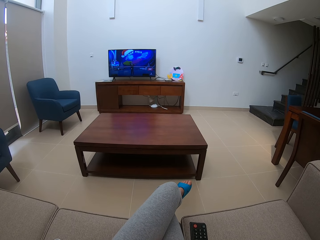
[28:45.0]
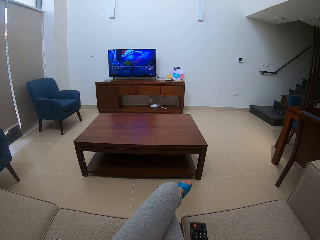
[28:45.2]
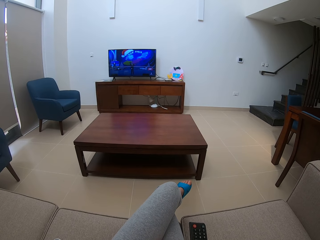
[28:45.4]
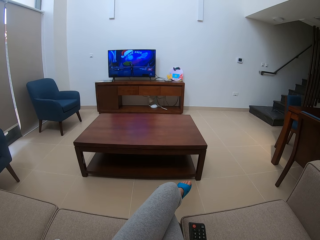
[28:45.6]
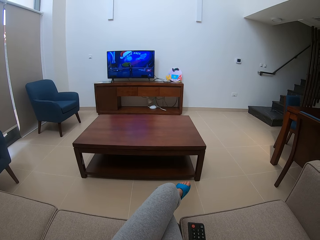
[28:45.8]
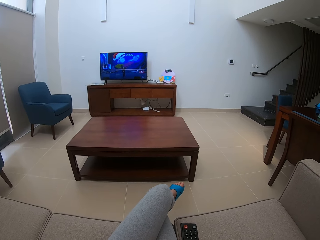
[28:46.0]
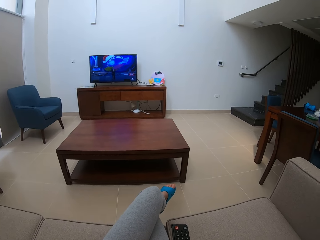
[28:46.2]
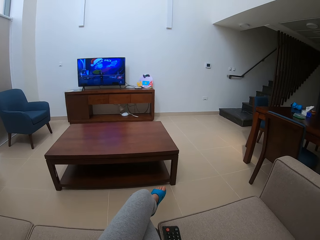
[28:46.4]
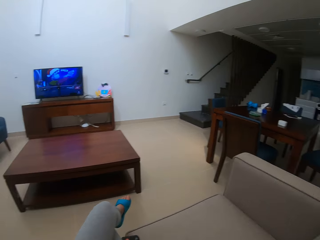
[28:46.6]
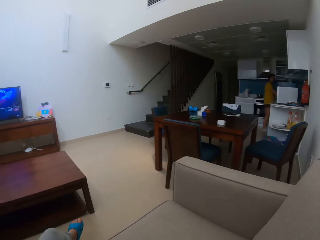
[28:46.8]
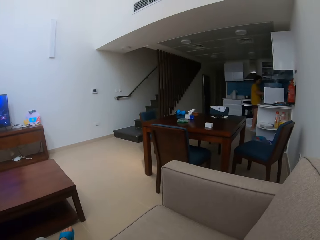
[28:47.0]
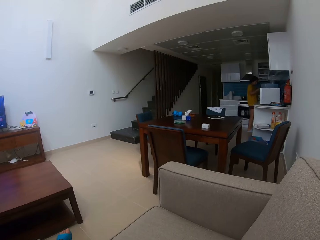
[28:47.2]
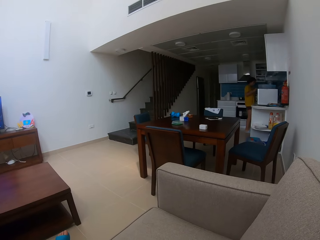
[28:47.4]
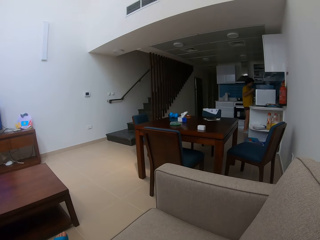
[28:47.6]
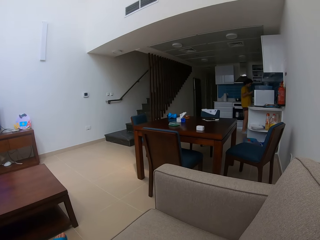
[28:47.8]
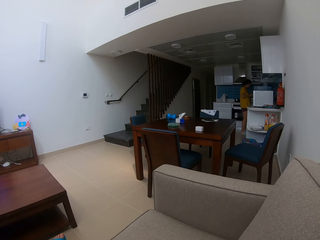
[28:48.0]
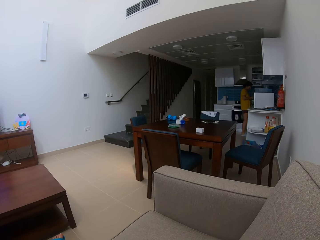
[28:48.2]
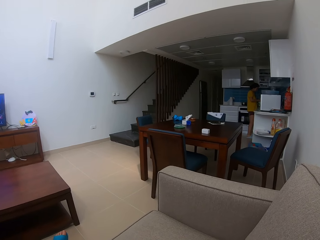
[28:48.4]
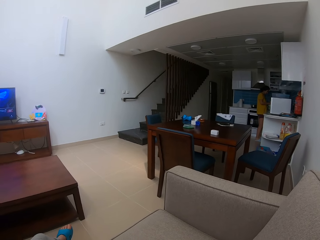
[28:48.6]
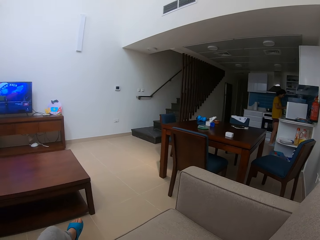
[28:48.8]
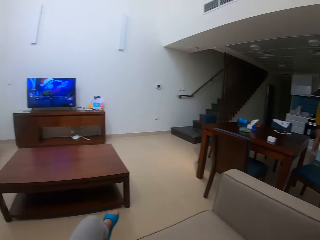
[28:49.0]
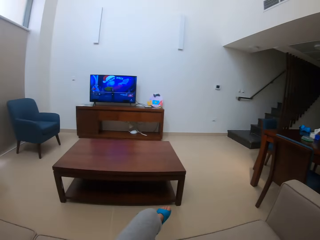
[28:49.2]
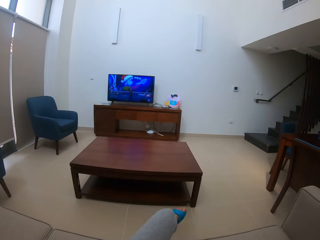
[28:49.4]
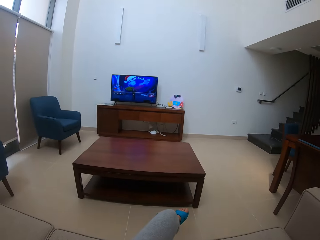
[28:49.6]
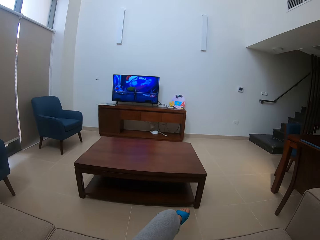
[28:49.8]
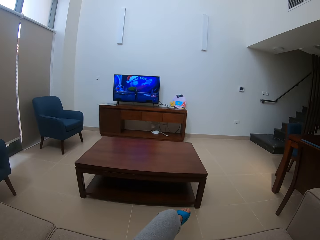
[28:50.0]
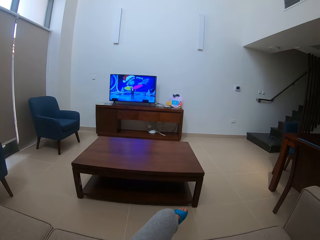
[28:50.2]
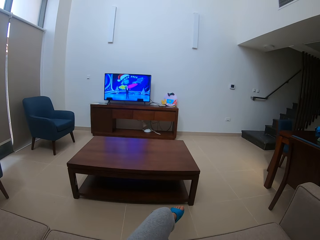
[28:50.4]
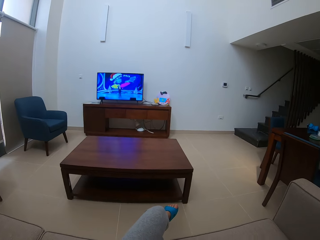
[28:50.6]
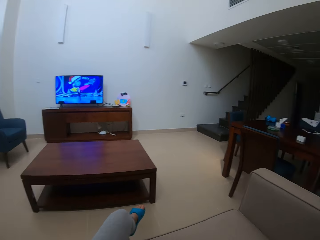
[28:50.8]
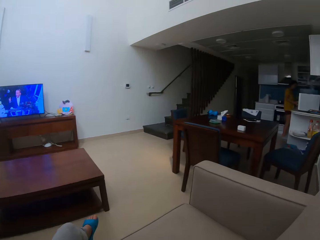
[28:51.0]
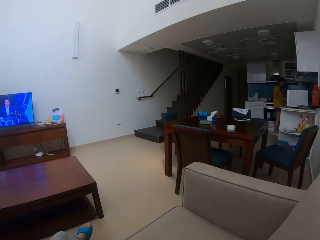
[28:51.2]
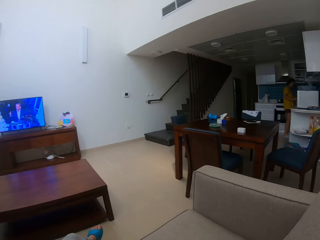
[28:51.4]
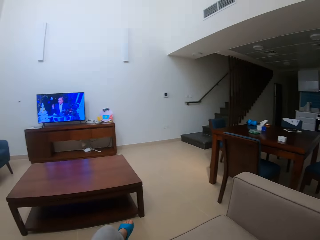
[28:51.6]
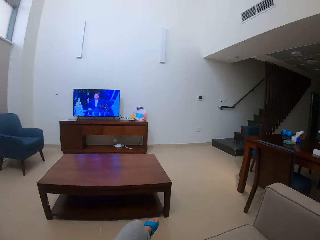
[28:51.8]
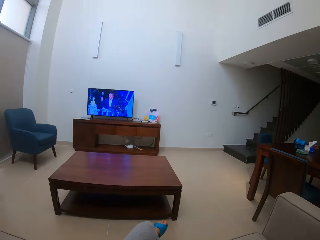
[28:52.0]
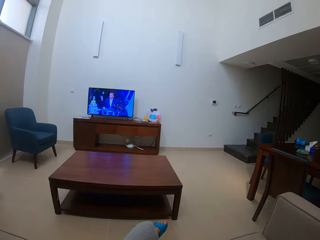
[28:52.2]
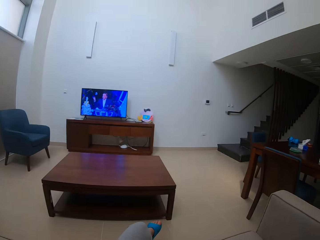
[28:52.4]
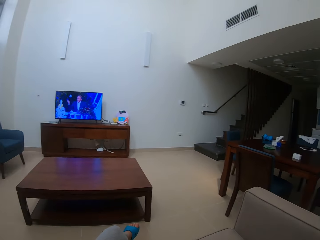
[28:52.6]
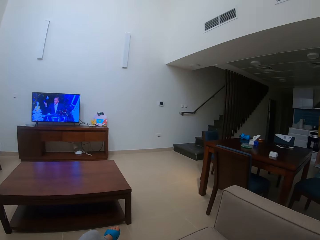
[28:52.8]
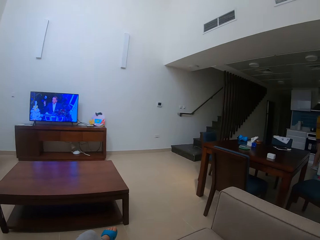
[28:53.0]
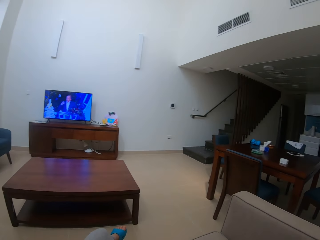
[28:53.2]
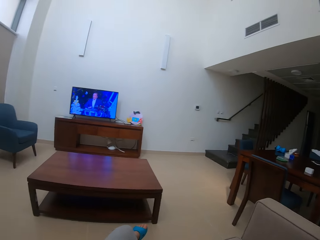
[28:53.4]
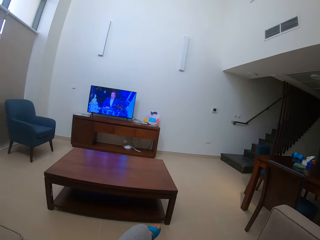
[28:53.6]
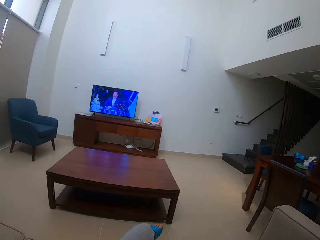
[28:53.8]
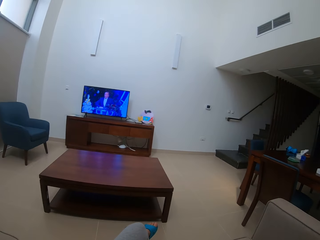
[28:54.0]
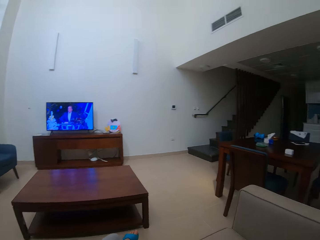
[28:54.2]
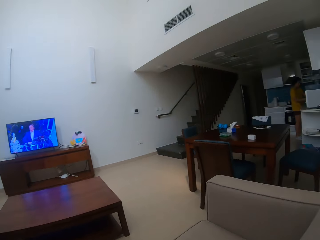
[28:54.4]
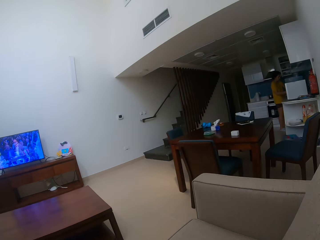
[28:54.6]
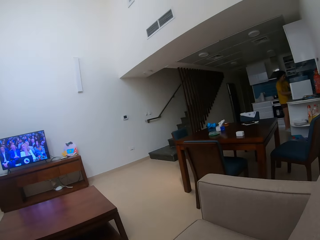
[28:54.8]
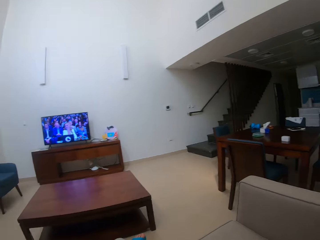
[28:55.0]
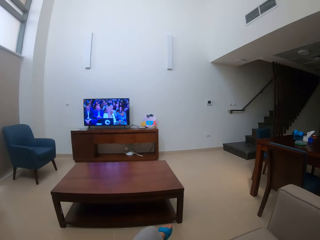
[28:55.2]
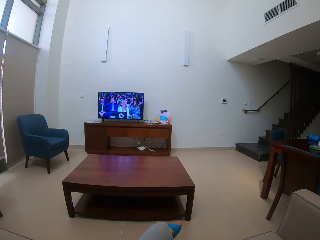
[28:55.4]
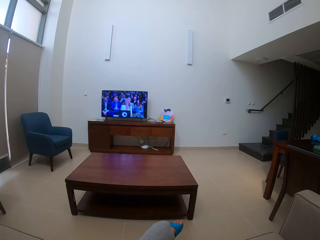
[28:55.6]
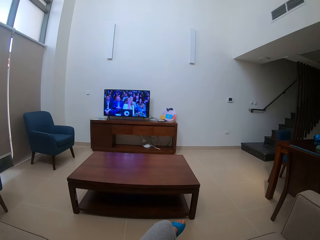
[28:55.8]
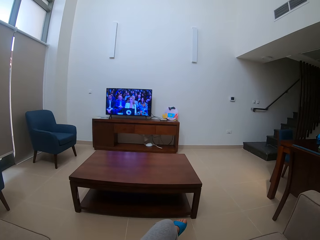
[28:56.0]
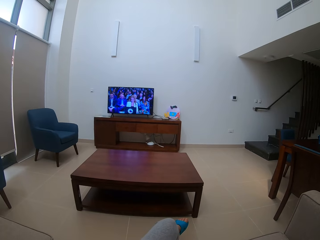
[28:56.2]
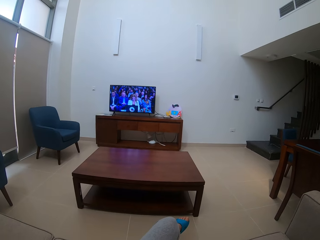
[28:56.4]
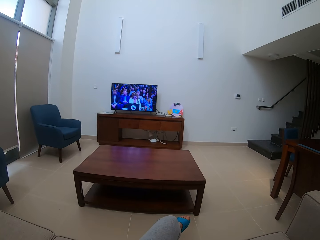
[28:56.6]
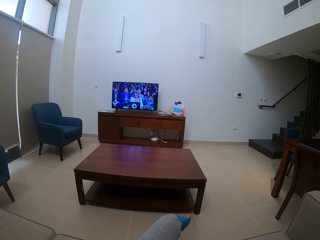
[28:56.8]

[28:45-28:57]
A woman prepares the food. The camera wearer watches the television. They look around.

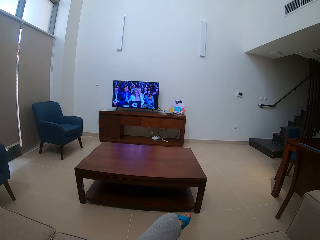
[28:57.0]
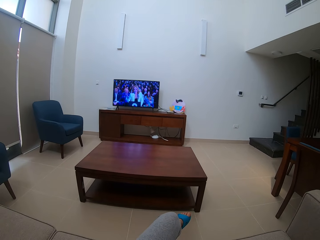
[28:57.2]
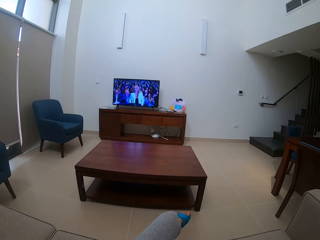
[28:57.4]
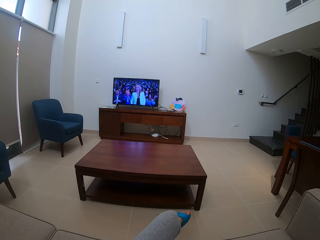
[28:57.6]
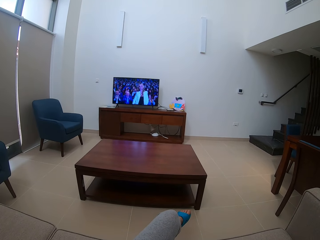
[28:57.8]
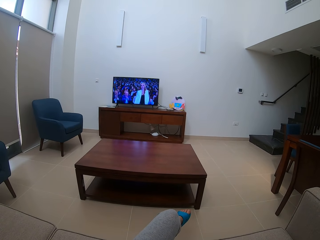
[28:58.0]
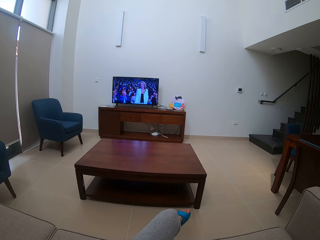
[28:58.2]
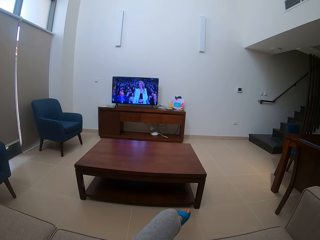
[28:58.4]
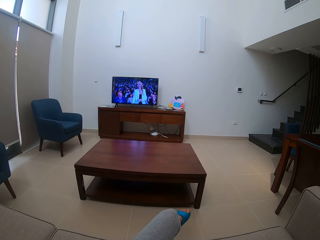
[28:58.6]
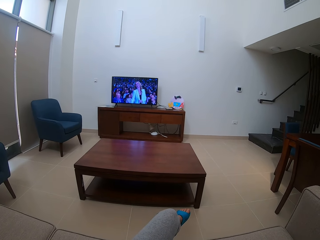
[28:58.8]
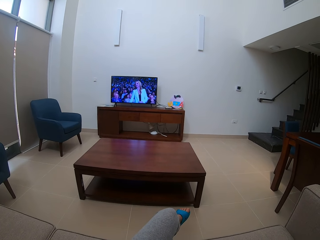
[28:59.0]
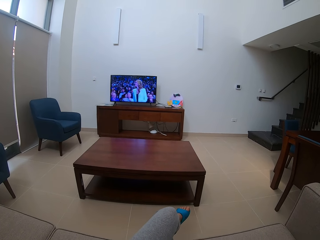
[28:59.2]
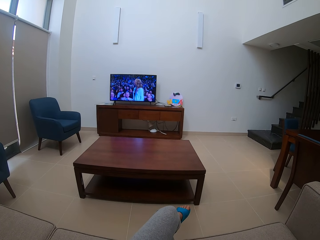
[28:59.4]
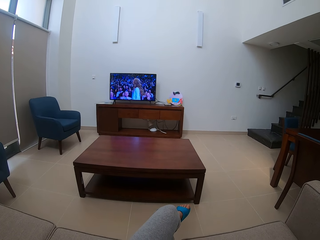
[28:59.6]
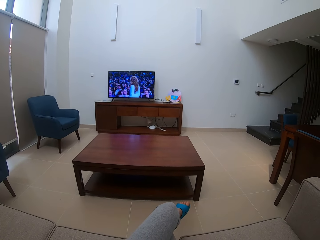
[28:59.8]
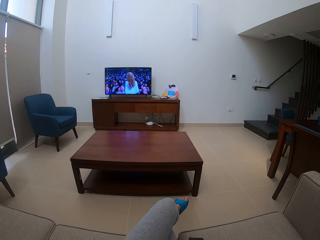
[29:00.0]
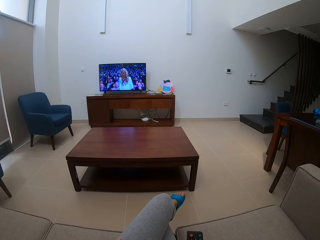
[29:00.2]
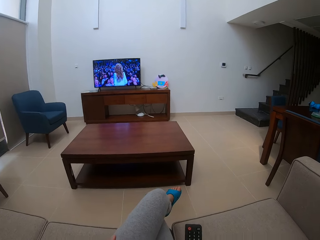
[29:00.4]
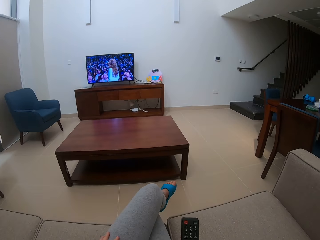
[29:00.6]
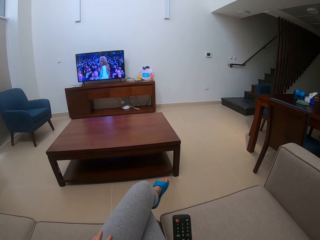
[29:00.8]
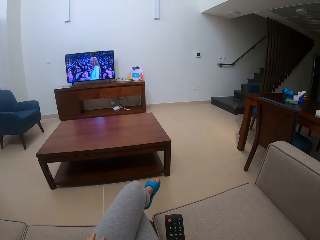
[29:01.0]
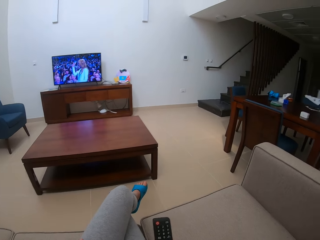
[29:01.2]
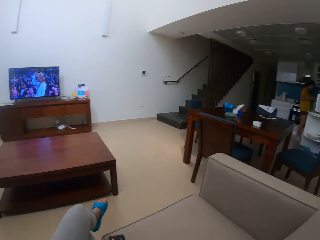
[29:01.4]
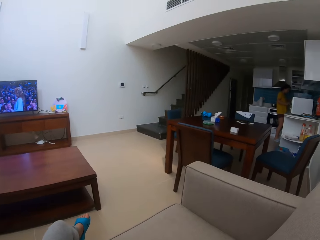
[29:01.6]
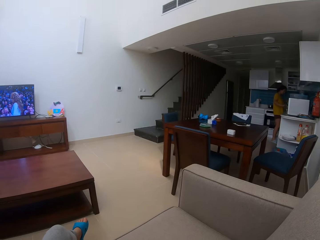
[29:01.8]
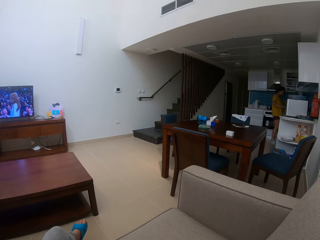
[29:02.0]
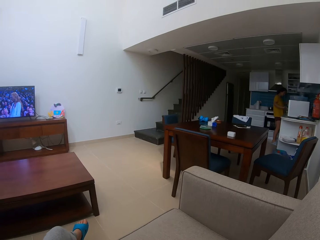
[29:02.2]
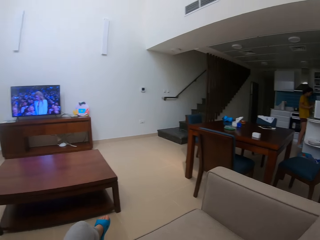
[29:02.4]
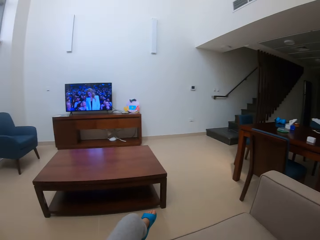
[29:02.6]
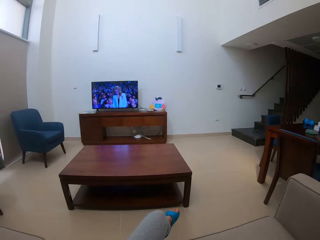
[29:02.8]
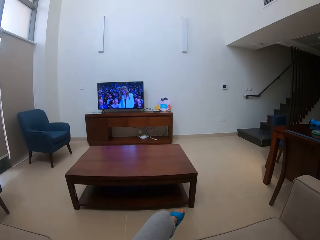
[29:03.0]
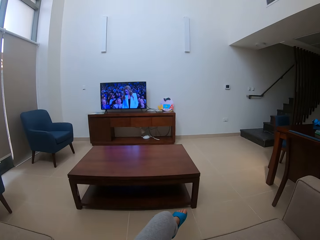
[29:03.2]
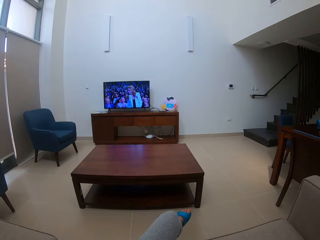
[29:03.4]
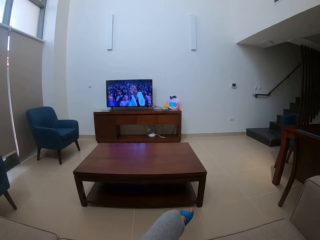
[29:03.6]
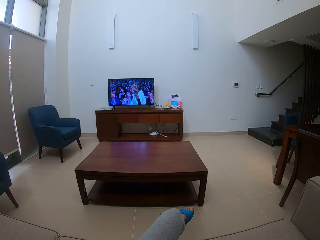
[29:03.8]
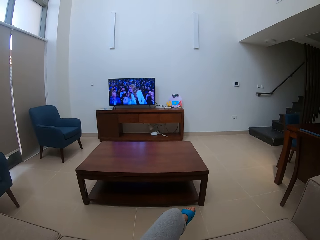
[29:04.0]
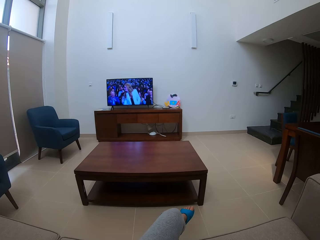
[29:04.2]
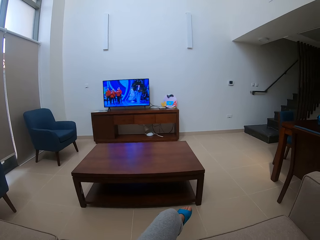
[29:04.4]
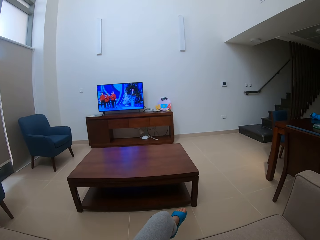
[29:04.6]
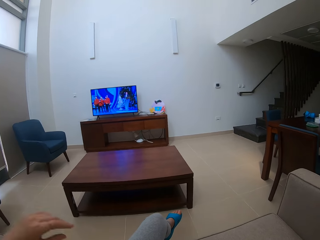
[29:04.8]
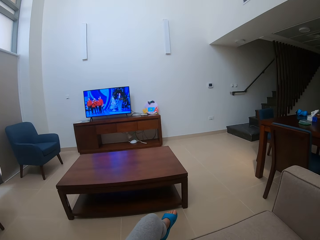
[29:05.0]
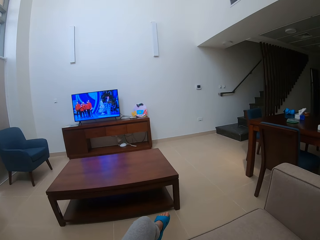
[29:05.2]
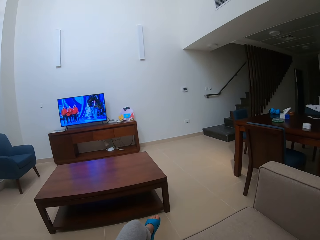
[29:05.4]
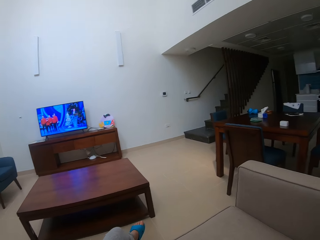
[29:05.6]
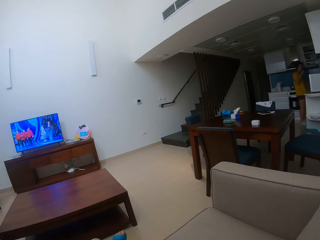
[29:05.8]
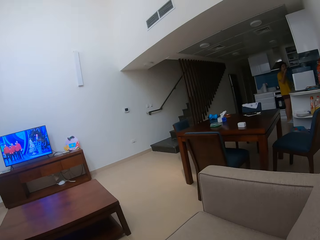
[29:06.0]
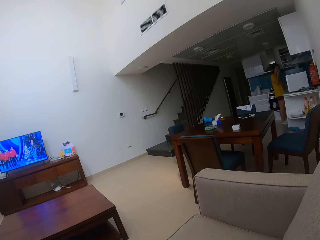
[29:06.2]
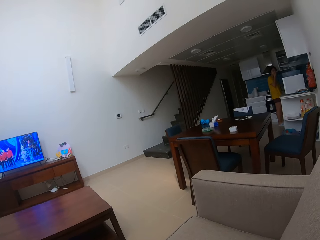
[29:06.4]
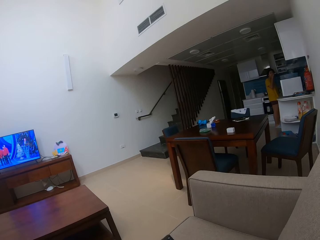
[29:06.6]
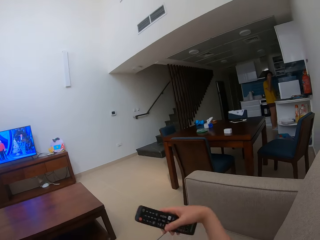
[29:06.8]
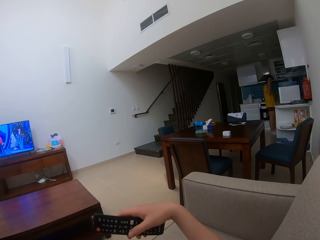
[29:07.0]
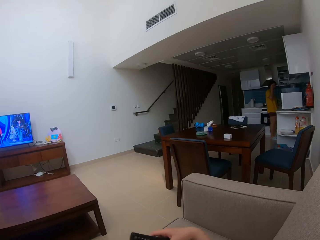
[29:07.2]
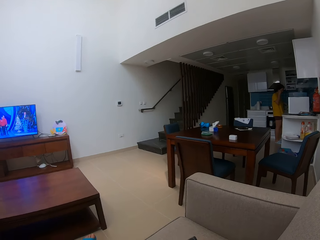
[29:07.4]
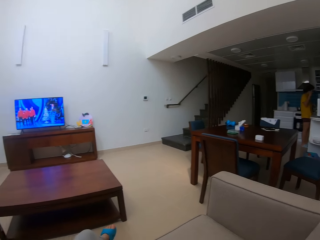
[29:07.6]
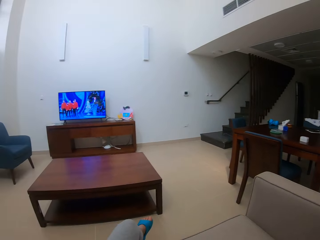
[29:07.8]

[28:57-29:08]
A woman prepares the food. The camera wearer watches the television. They move the hand.
